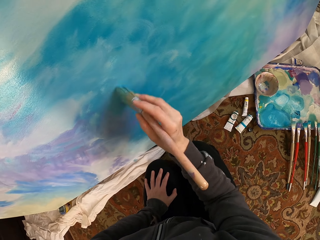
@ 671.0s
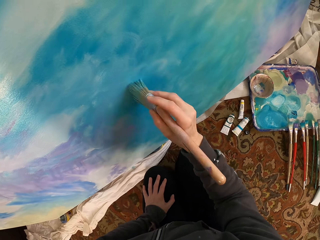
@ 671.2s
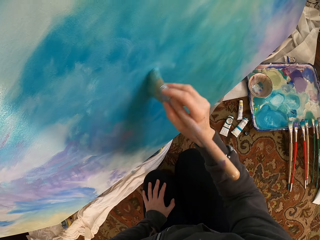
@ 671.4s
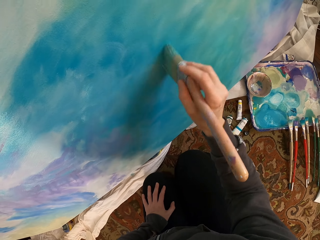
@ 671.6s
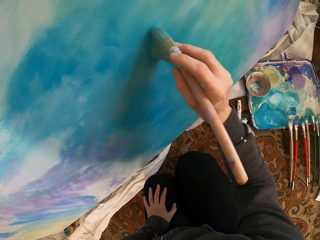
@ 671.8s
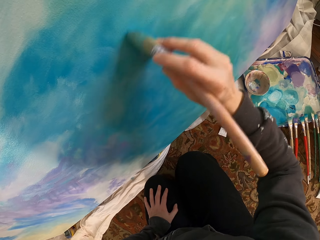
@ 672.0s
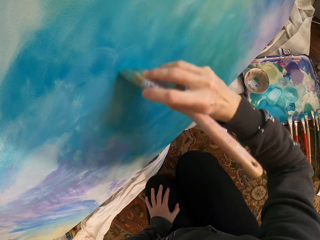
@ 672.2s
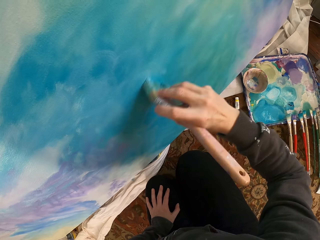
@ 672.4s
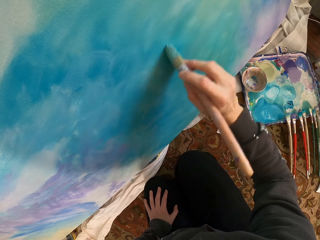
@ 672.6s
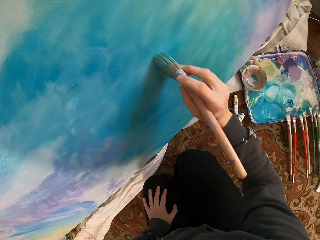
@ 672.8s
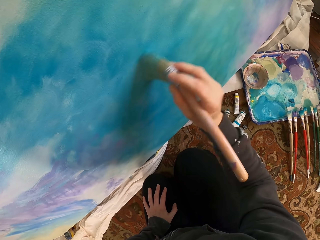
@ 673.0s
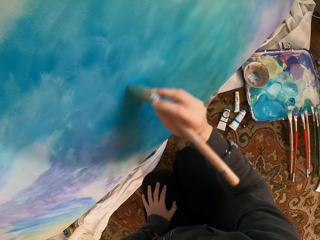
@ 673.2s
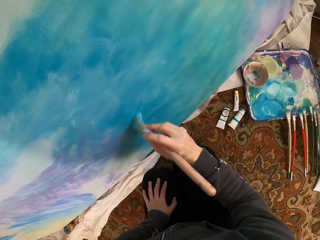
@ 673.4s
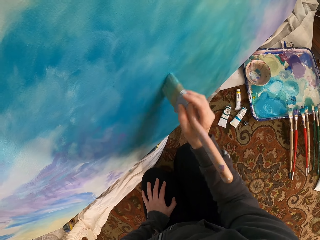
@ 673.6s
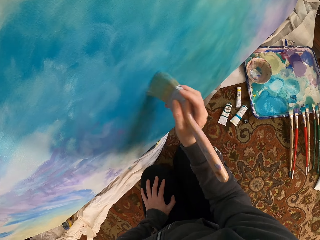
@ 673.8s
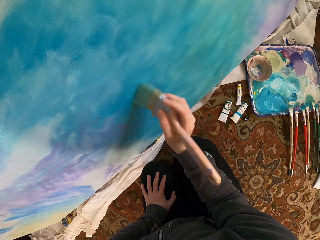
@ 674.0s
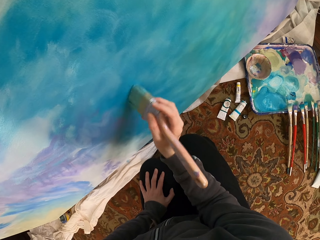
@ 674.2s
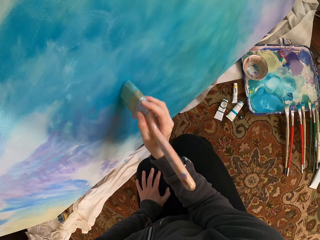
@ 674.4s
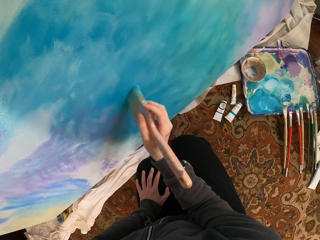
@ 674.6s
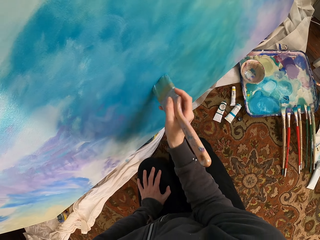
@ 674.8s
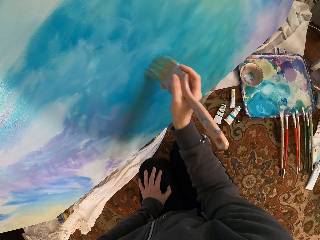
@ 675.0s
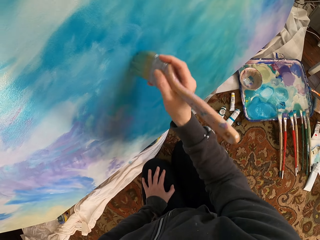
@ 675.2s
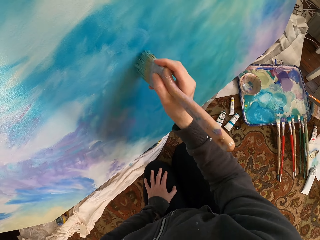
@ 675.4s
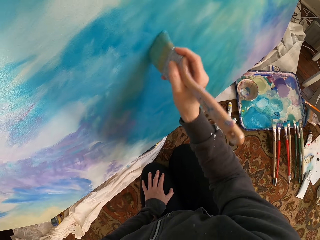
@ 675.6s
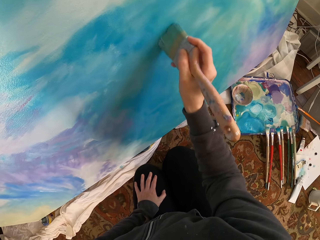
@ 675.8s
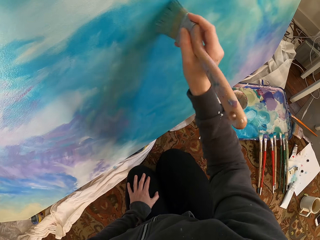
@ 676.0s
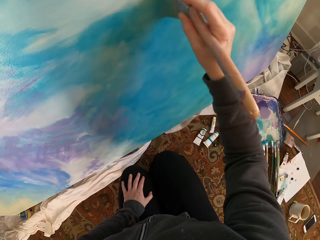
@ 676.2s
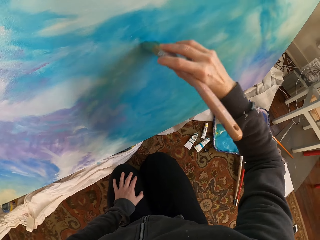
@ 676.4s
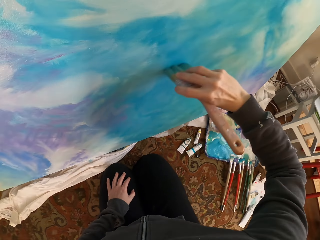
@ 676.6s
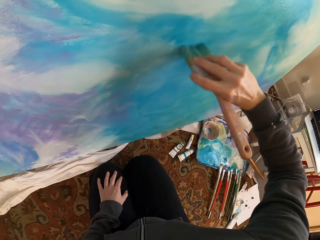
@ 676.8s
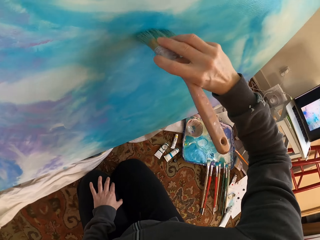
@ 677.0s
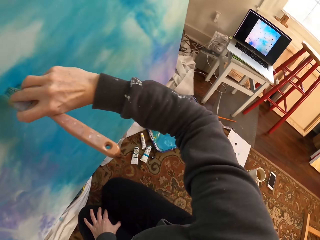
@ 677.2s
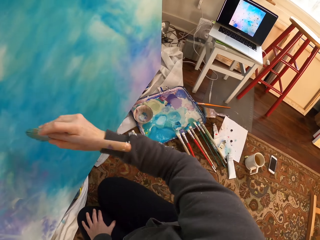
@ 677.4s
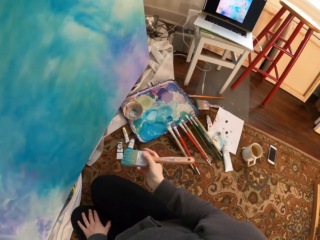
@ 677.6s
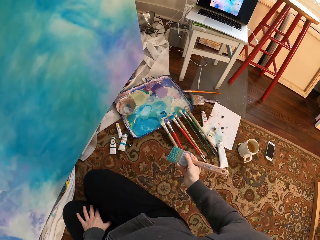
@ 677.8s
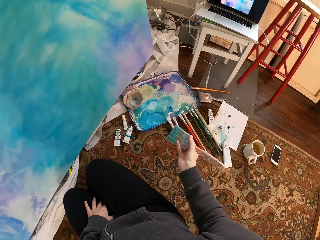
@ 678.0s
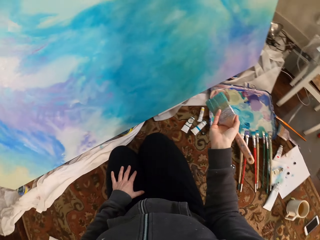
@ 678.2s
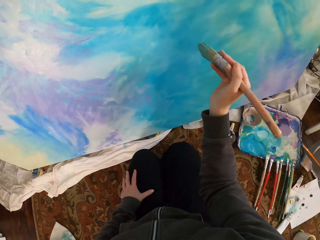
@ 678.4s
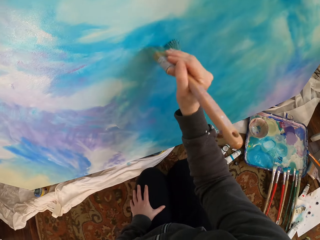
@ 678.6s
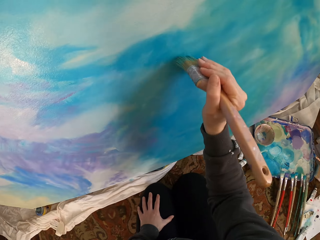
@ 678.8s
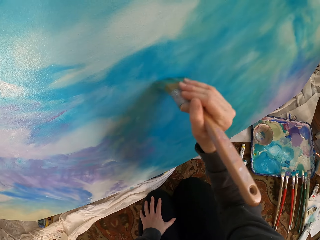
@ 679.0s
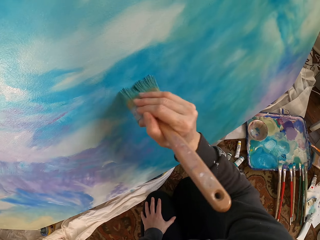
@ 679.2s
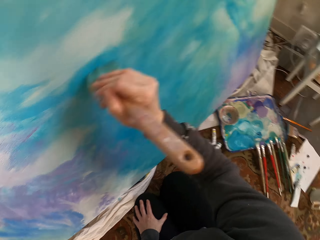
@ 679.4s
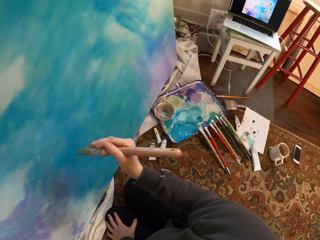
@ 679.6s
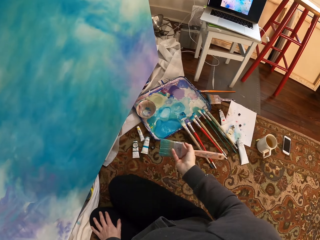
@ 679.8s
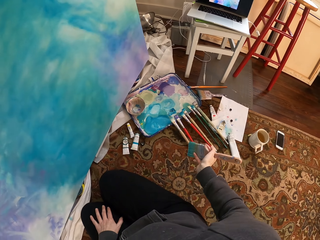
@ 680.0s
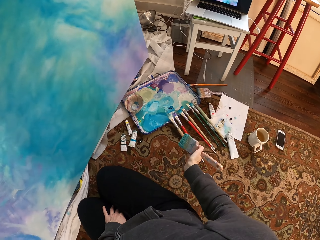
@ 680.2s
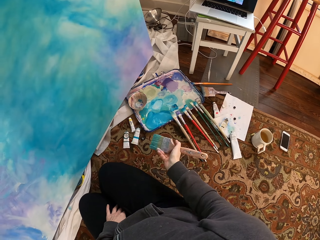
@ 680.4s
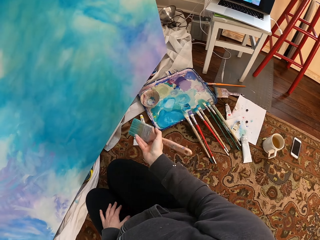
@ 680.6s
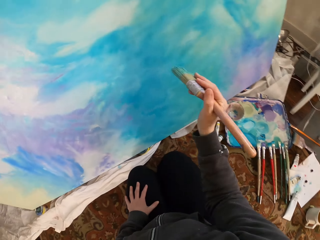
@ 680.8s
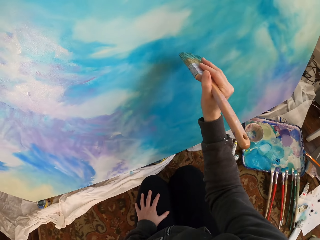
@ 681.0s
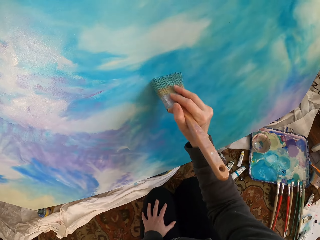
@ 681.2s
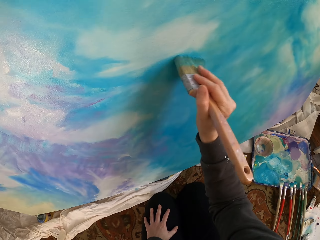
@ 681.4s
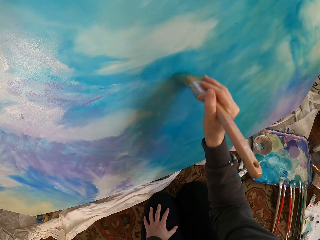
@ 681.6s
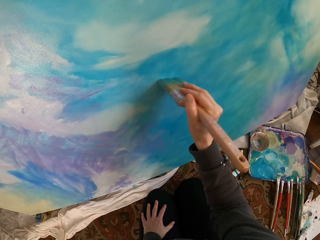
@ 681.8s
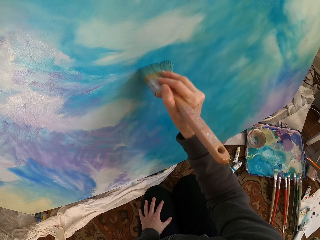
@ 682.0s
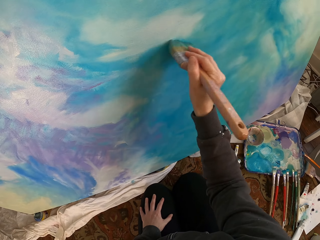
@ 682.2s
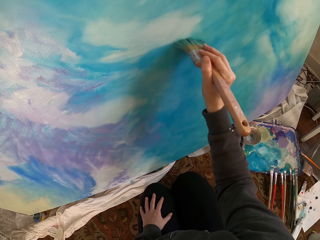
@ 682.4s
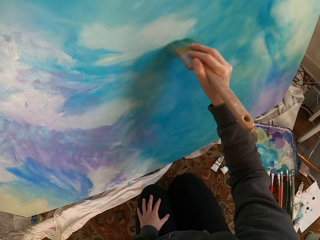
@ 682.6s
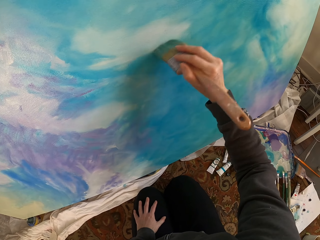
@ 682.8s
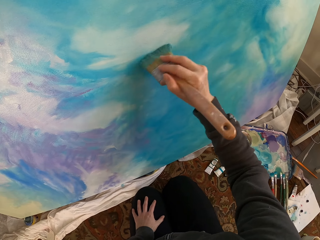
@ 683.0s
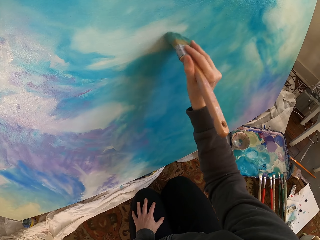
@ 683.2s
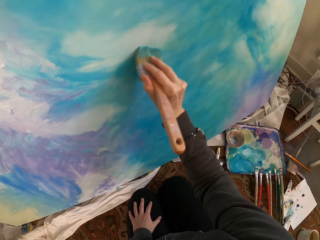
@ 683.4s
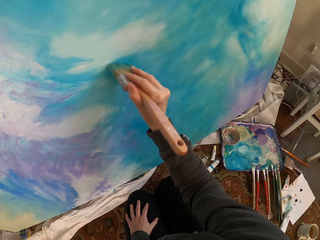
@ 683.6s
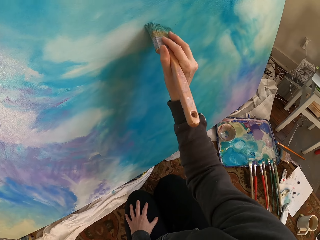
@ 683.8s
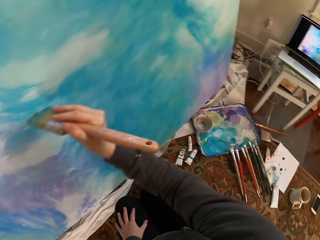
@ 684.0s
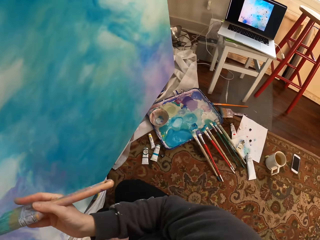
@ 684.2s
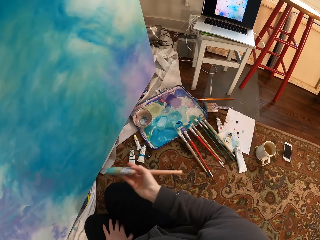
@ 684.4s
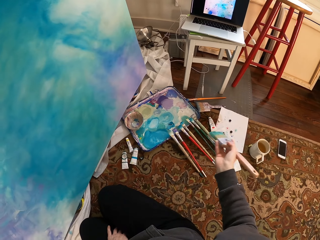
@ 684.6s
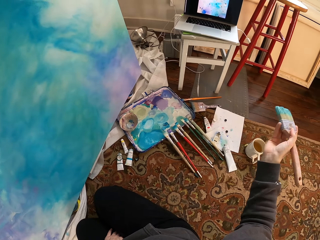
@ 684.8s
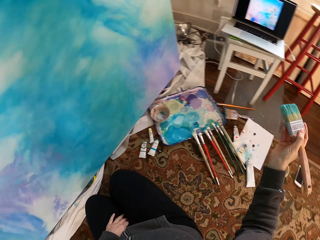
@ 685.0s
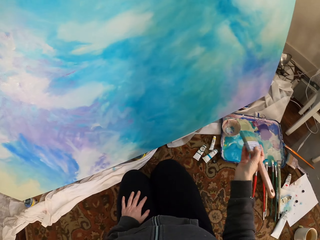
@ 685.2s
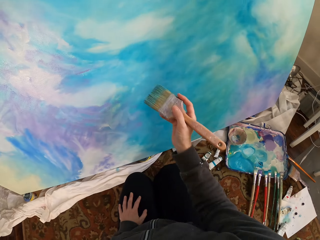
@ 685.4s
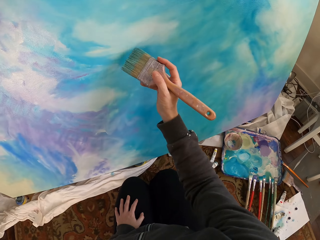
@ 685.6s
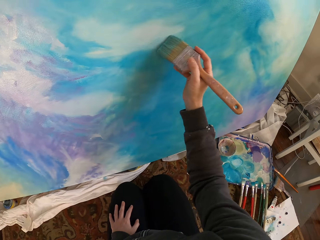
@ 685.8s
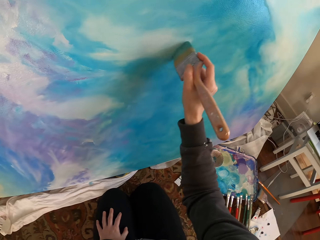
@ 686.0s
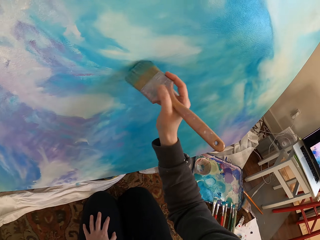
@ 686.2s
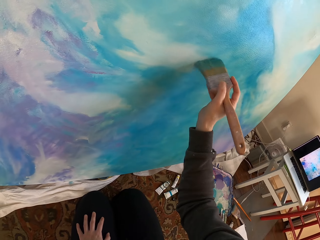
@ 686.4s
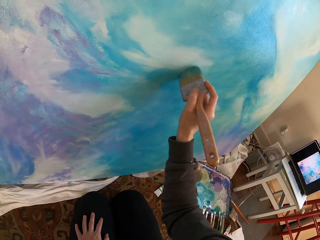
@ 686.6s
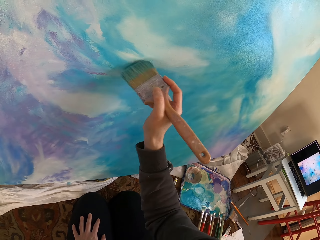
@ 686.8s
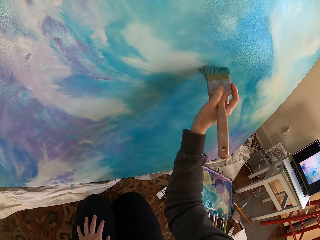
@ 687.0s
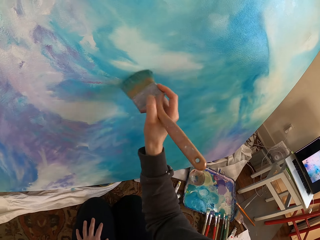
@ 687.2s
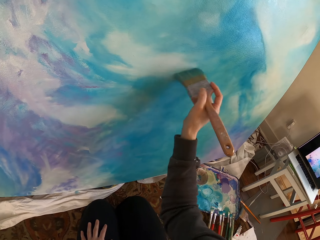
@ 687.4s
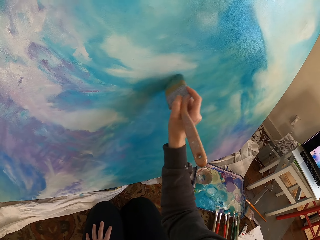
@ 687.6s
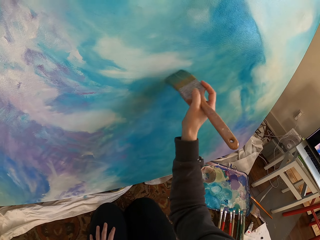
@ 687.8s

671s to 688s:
The camera wearer lowers the hand. They blend the paint with the paint brush. They stretch the hand. They paint. They lower the hand. They stretch the hand. They blend the paint with the paint brush. They paint. They lower the hand. They stretch the hand. They blend the paint with the paint brush. They paint.

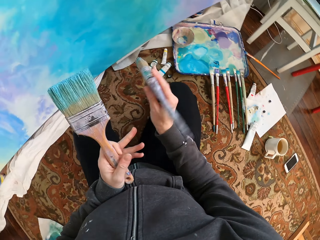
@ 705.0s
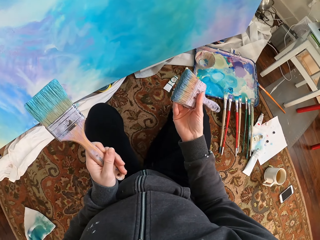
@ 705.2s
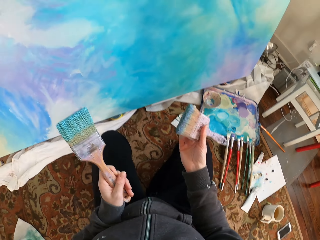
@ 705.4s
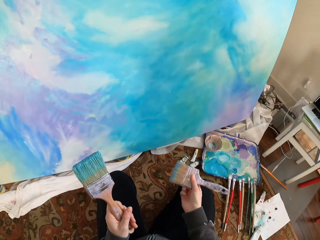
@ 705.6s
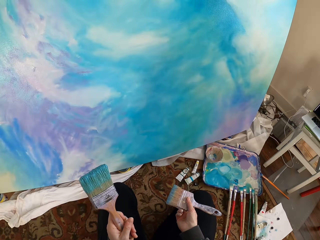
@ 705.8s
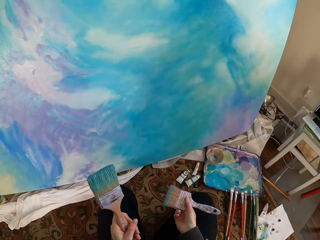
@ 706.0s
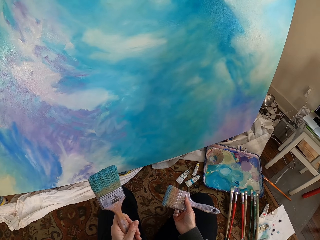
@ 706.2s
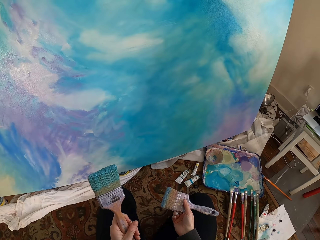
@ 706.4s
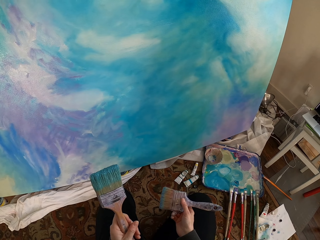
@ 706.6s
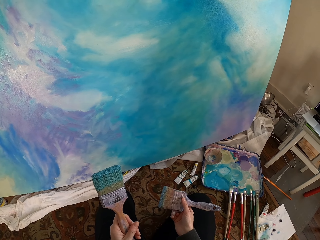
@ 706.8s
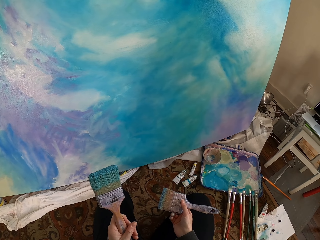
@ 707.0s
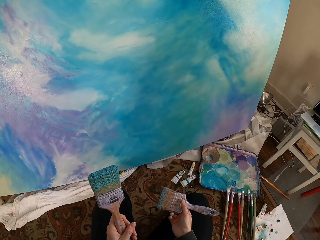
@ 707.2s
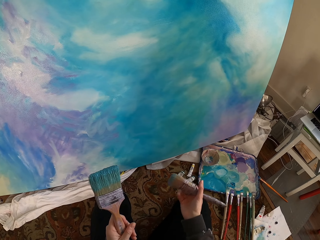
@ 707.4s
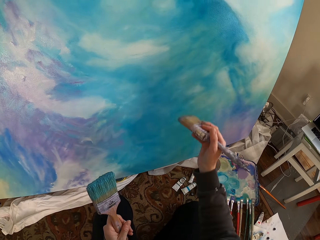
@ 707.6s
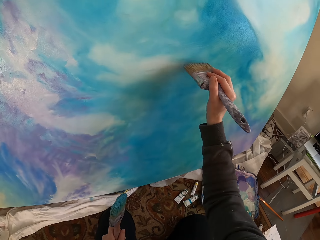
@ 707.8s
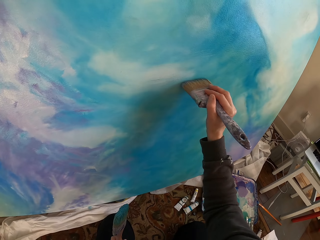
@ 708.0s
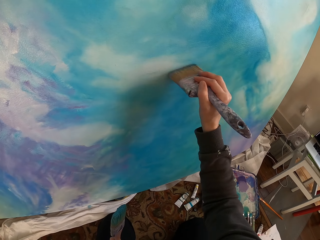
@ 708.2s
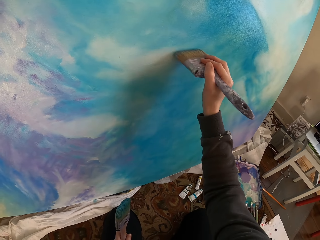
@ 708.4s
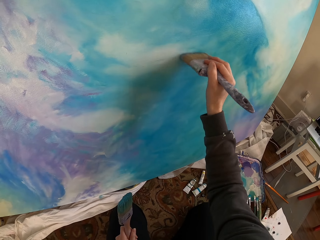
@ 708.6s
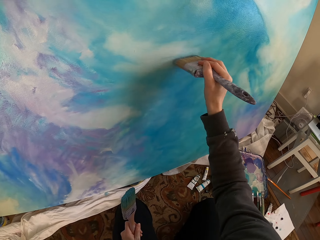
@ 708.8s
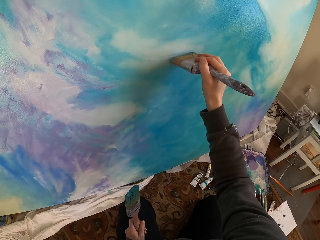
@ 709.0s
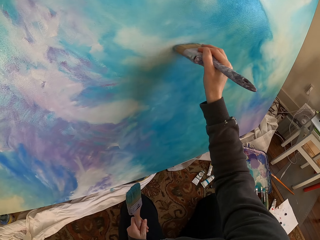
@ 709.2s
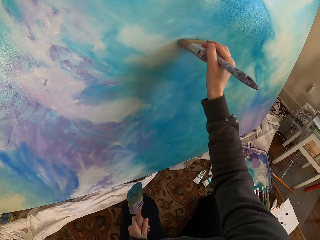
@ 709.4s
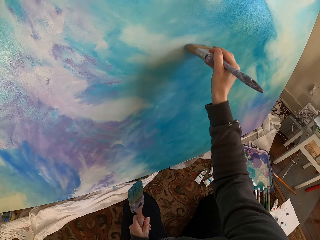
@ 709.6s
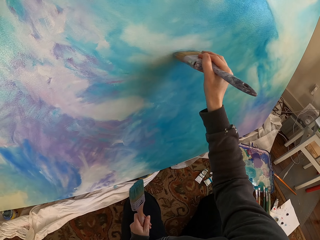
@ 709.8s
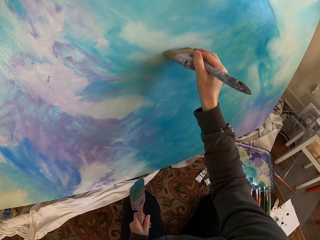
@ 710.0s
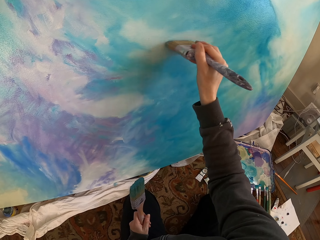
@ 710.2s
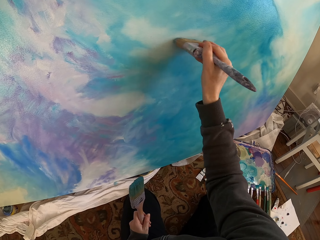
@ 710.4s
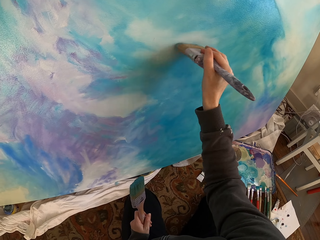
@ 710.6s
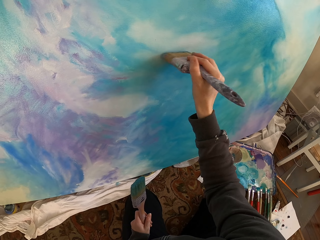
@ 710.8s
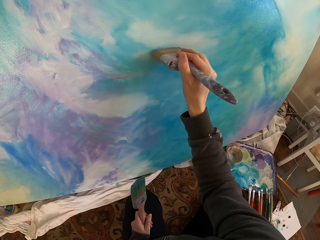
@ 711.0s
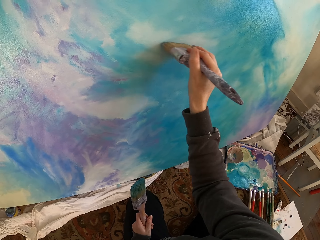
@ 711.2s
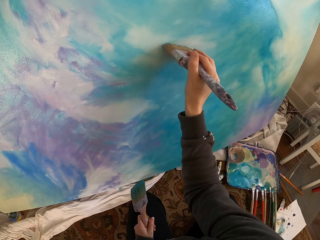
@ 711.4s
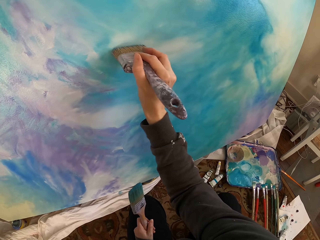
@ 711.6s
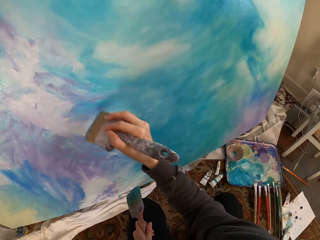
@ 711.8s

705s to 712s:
The camera wearer takes one paint brush. They hold the brush. They blend the paint with the paint brush. They paint.
